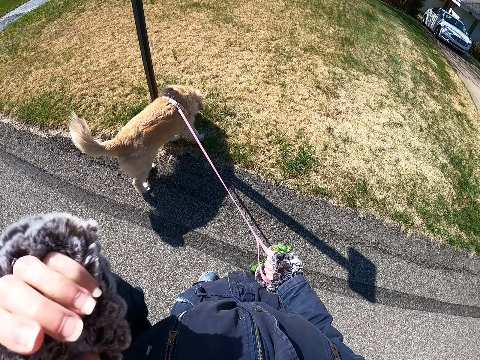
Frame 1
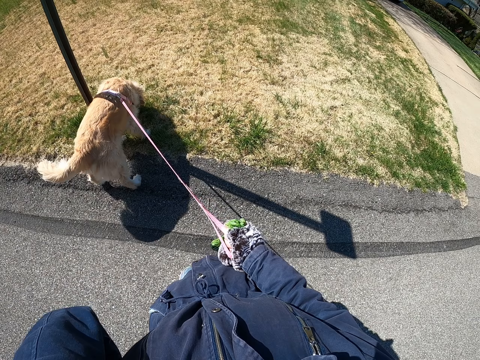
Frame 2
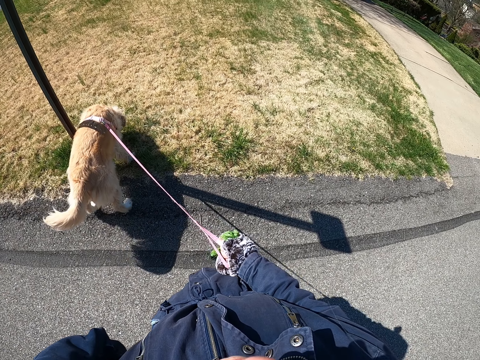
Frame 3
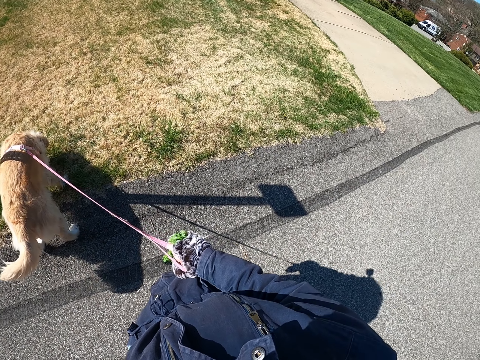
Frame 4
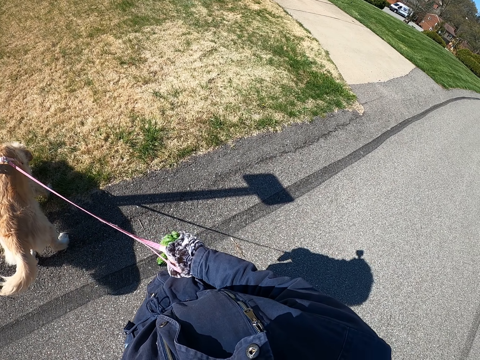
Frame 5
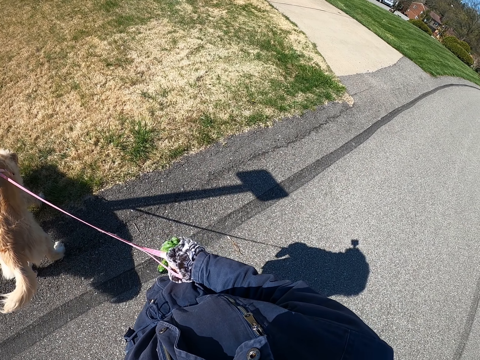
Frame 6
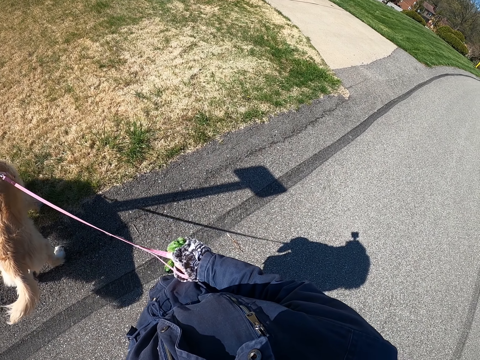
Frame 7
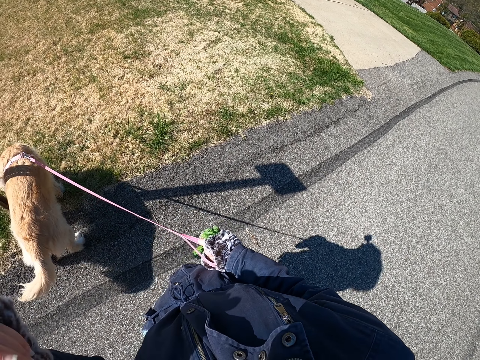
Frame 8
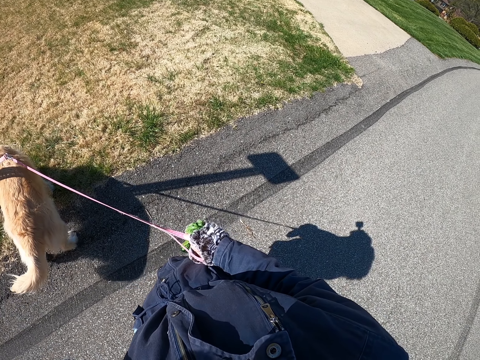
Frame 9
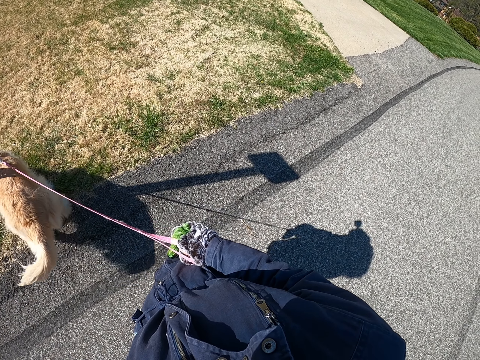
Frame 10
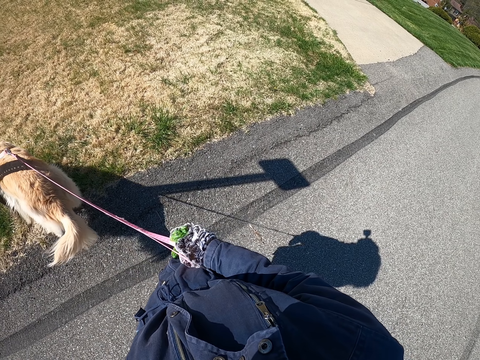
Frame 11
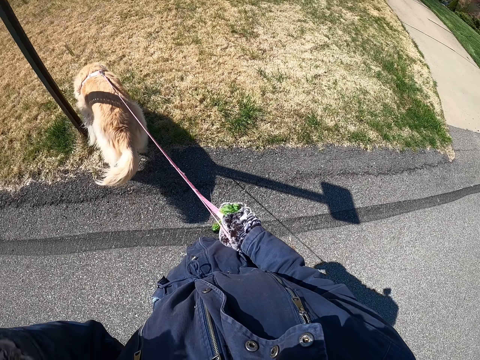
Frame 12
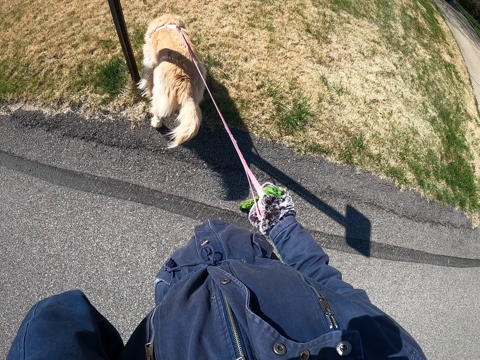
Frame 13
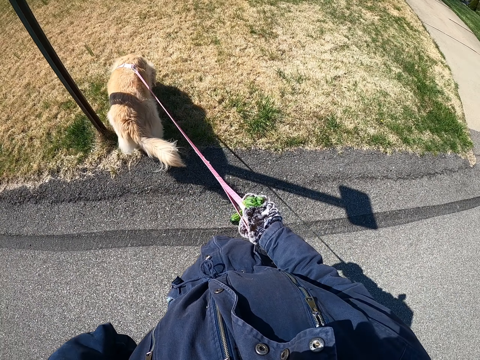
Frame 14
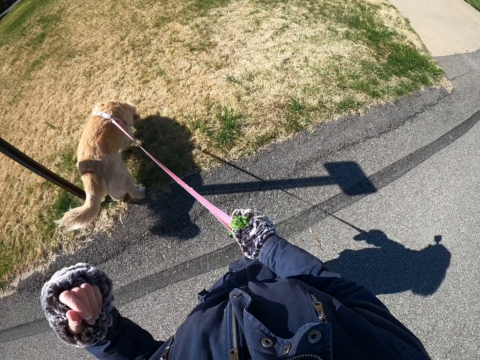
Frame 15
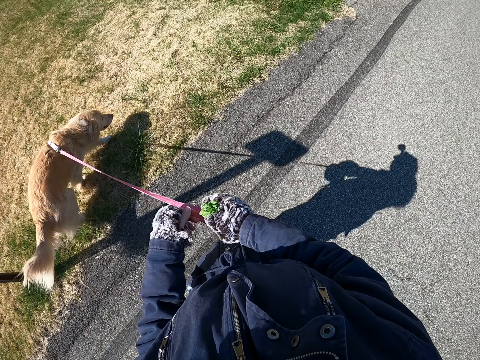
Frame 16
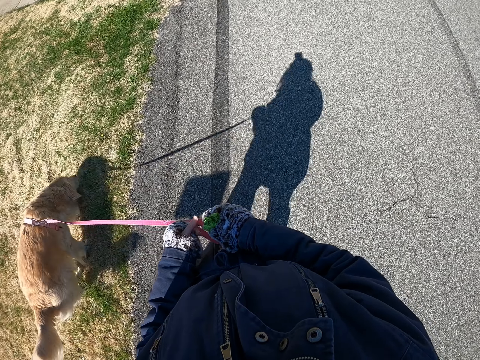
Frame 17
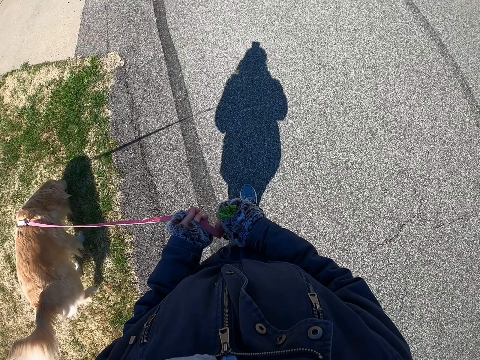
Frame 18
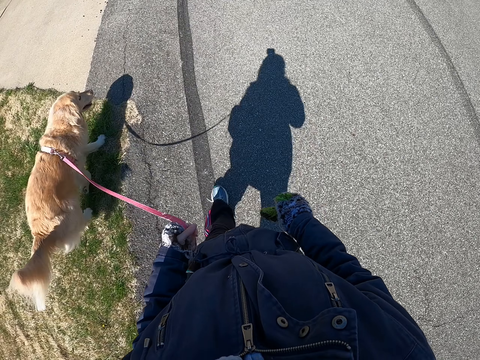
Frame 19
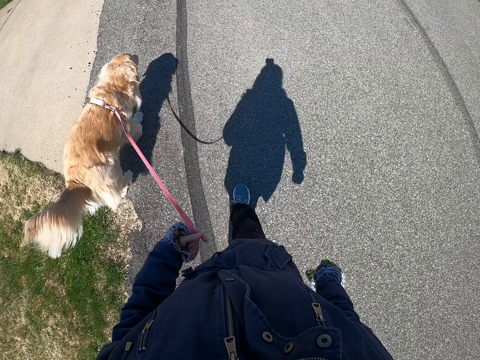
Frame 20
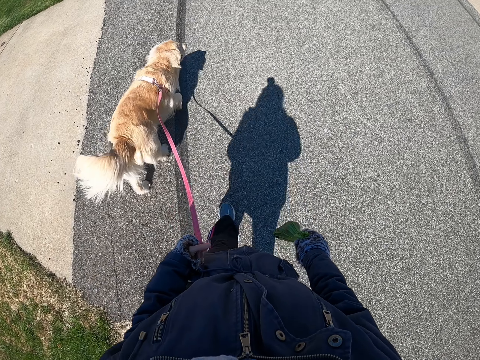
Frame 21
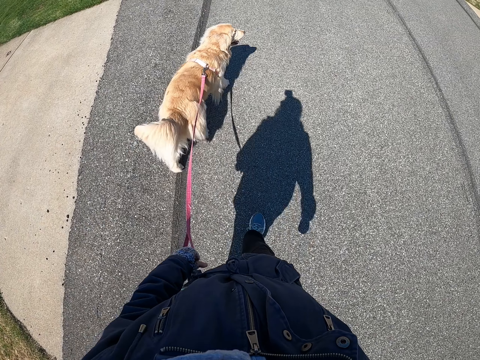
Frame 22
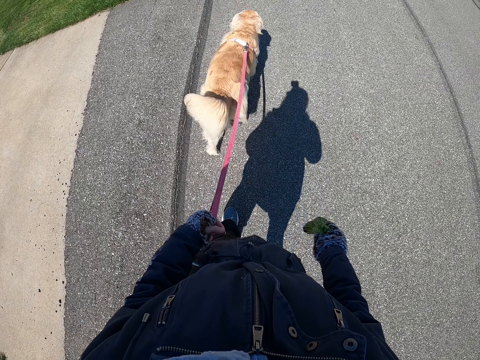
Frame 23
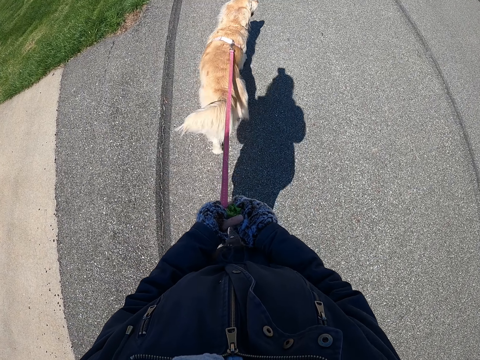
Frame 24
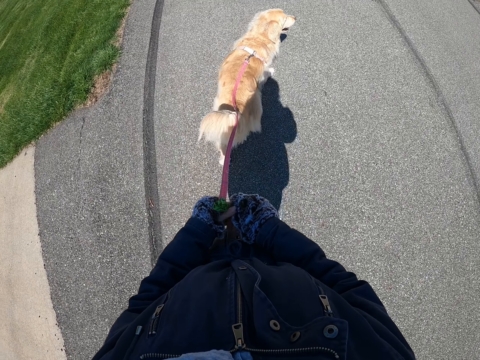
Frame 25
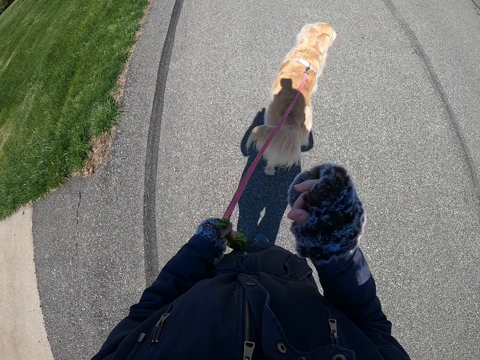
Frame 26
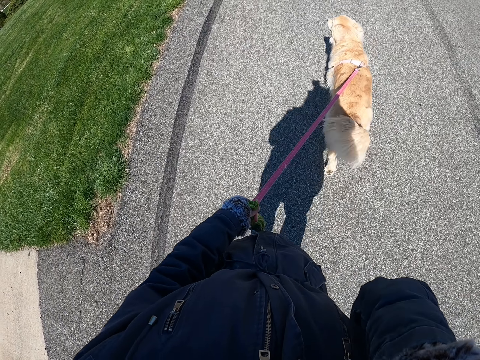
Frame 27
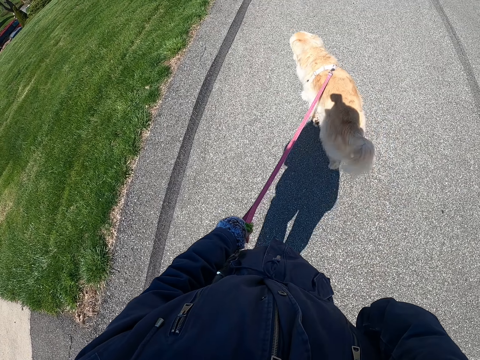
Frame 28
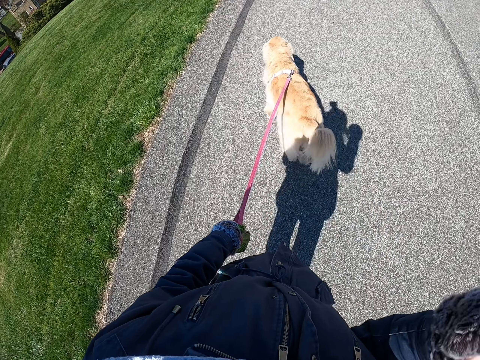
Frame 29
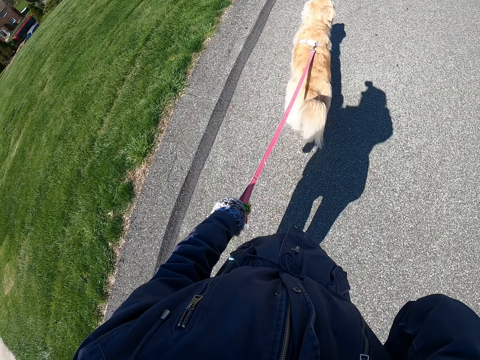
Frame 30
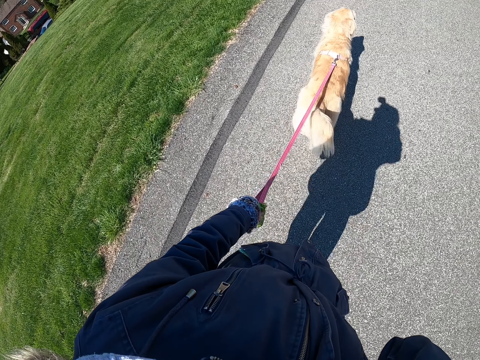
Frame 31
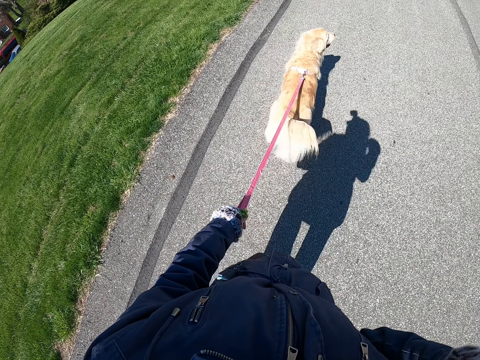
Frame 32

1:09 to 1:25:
The camera wearer looks at the dog. They drop the hand down. They hold the dog leash with the other hand. They walk around. They raise the hand. They touch the face.

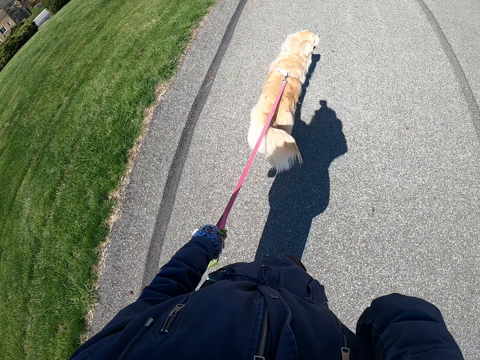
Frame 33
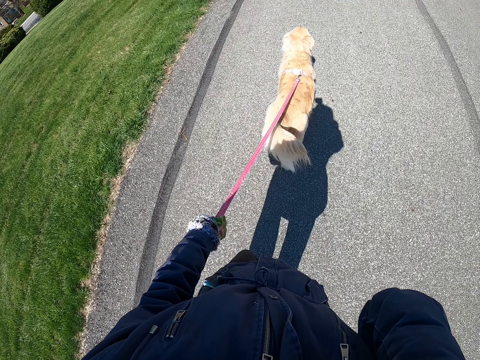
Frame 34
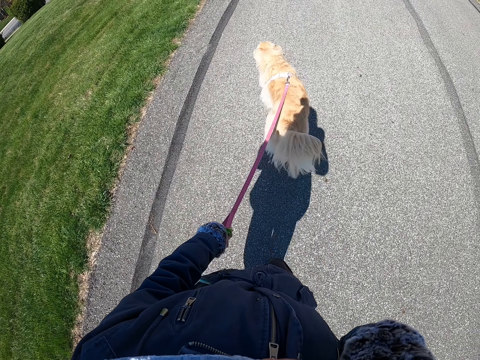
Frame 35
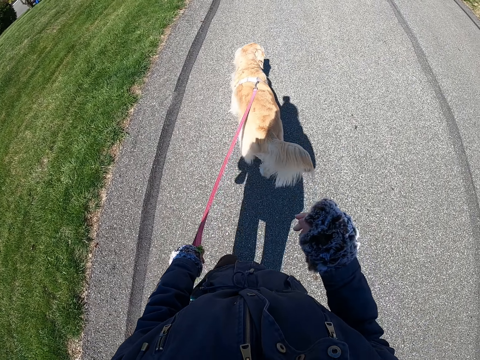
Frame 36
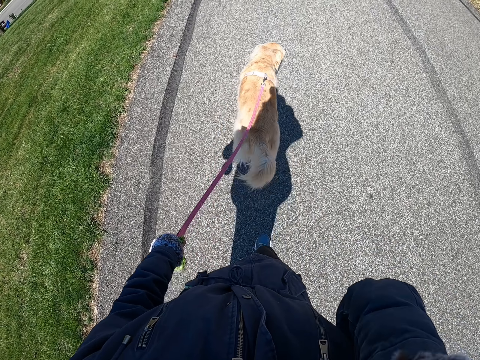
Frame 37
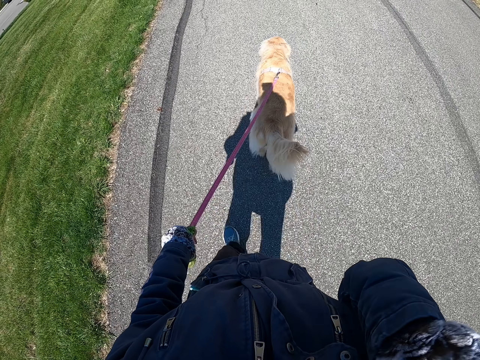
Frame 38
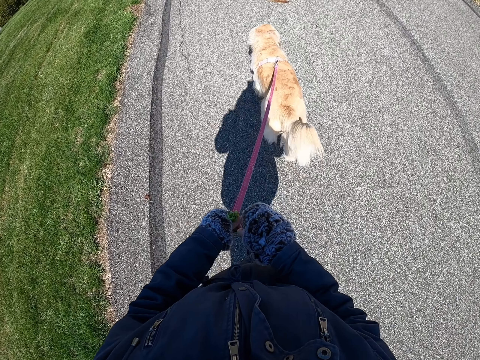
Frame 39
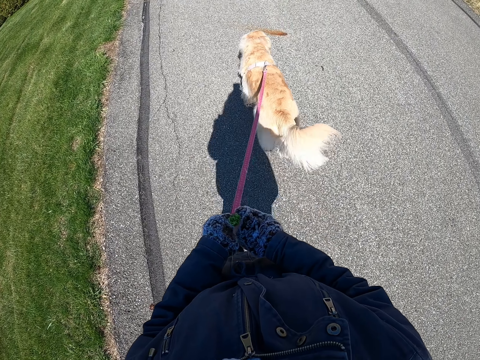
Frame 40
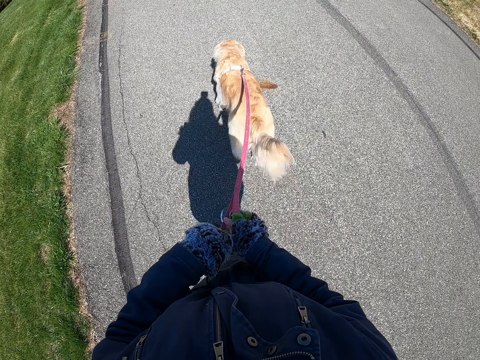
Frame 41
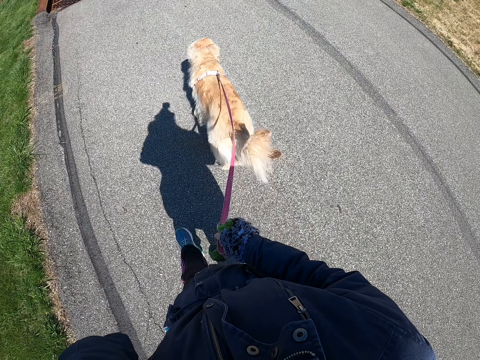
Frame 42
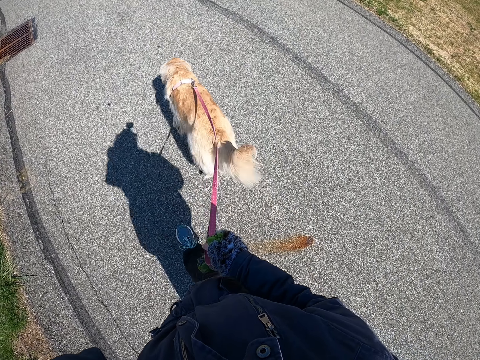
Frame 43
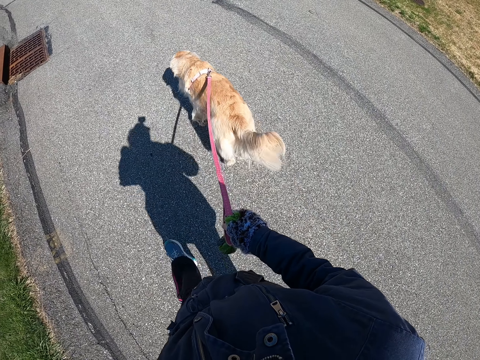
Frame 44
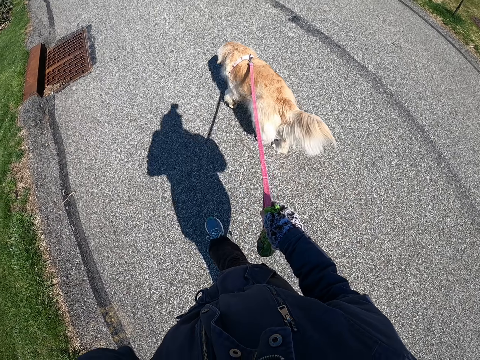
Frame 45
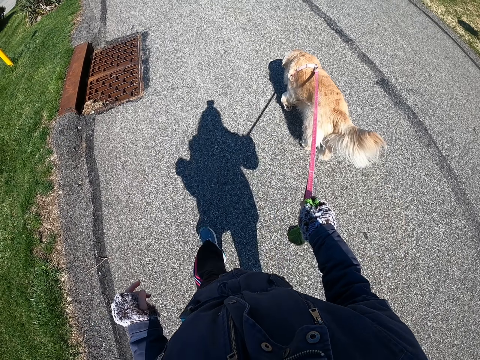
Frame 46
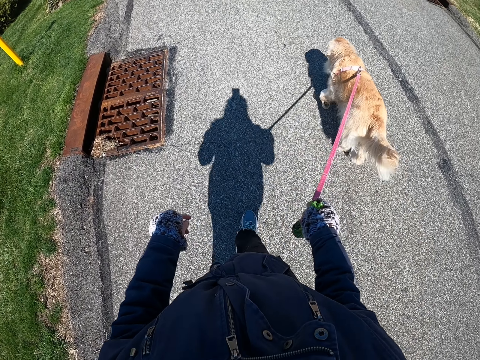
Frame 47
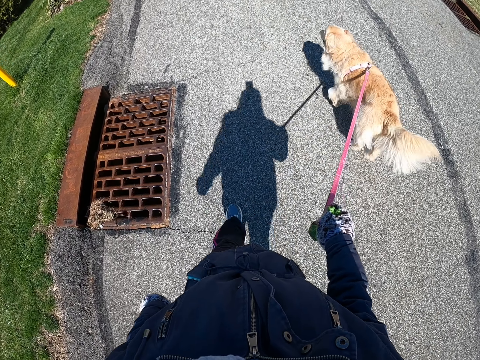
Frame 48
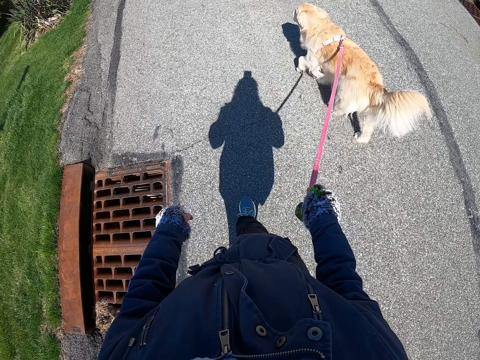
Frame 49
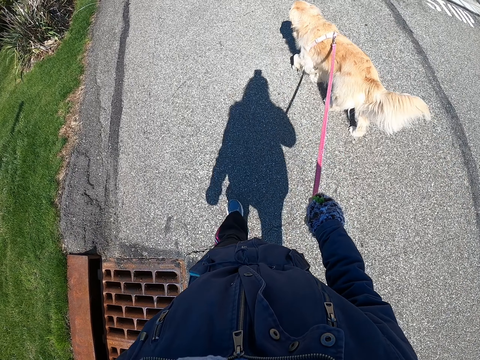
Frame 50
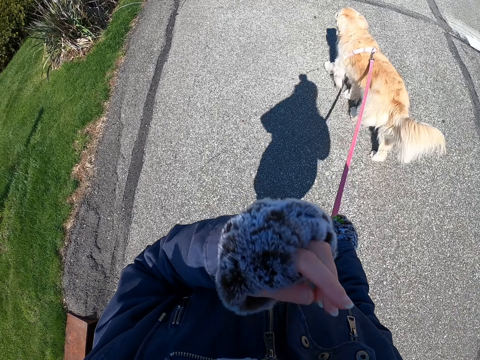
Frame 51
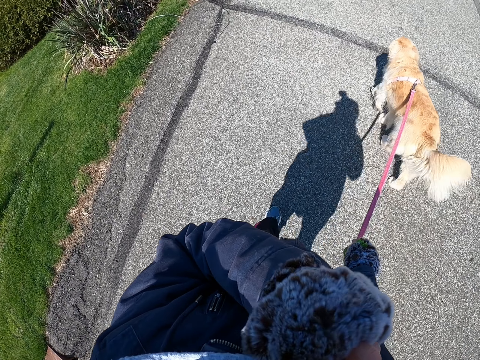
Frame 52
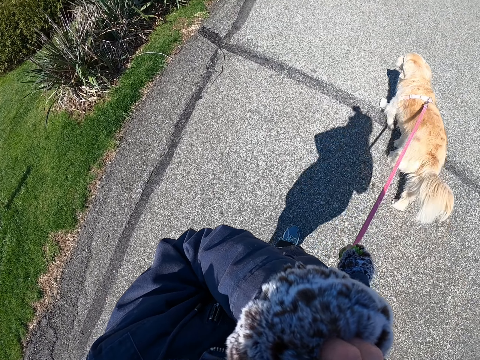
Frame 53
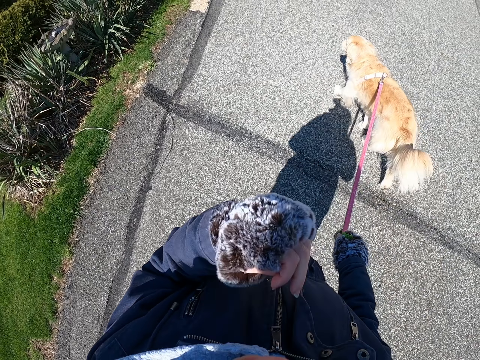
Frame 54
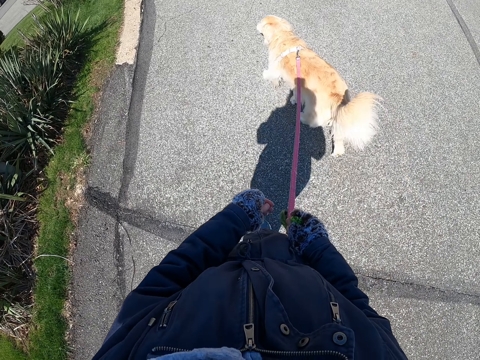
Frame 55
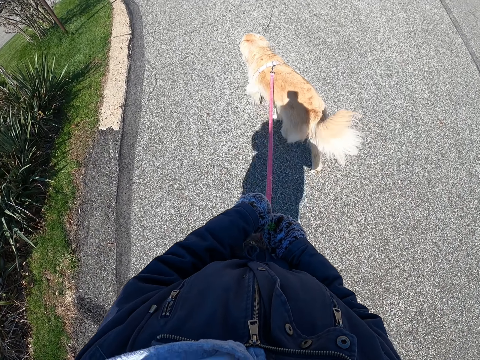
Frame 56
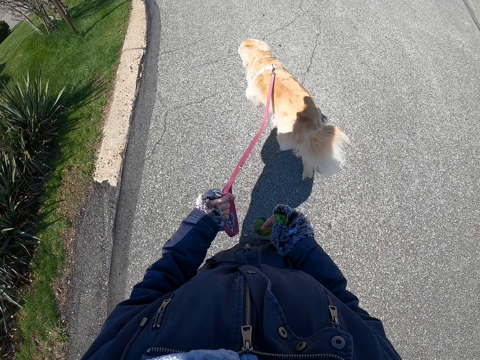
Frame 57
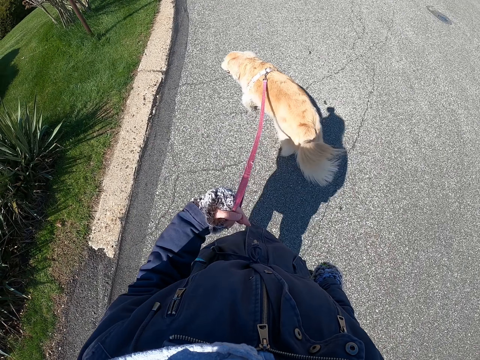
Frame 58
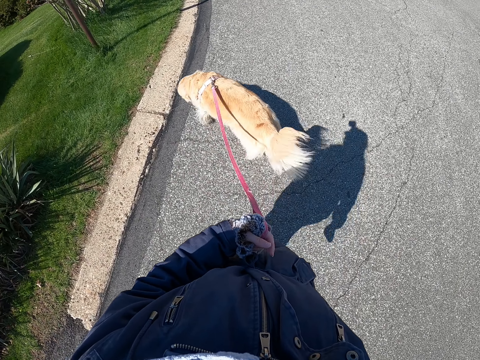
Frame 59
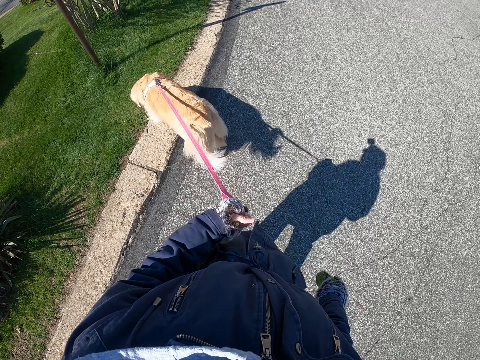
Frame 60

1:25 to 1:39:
The camera wearer walks a dog on a road. They move the hand. They touch the face. They drop the hand down. They walk the dog on a road. They raise the hand. They hold the dog leash with the other hand. They touch the face. They walk the dog on a road. They raise the hand. They touch the face. They drop the hand down. They walk the dog on a road. They hold the dog leash with the other hand.
